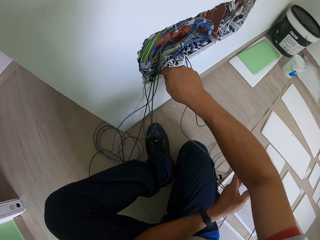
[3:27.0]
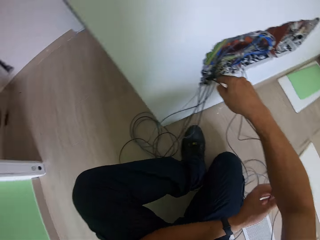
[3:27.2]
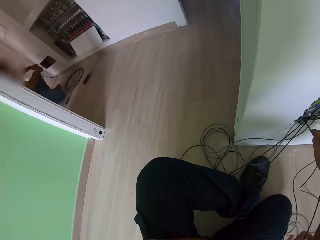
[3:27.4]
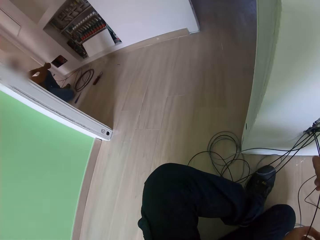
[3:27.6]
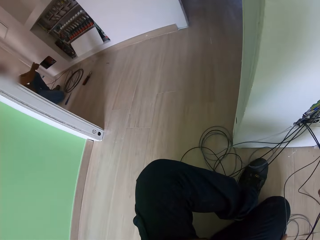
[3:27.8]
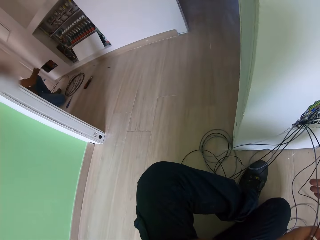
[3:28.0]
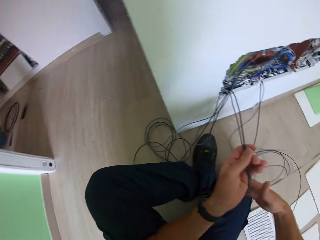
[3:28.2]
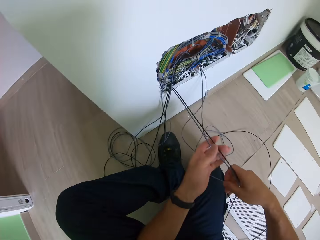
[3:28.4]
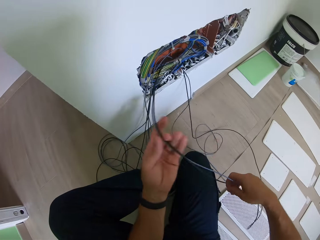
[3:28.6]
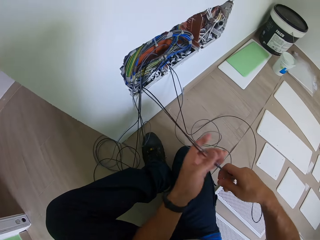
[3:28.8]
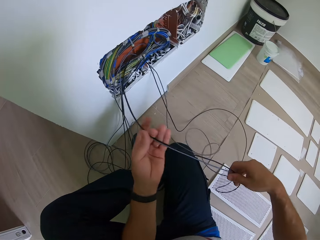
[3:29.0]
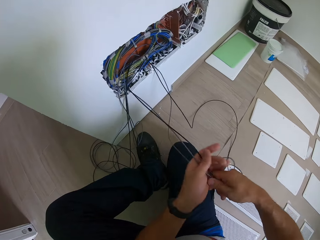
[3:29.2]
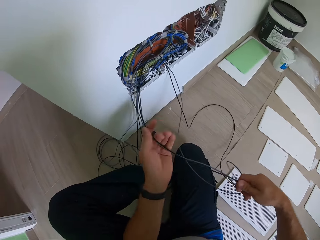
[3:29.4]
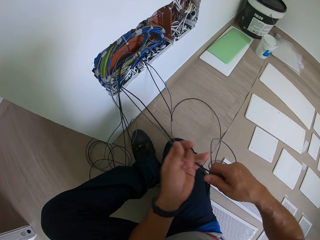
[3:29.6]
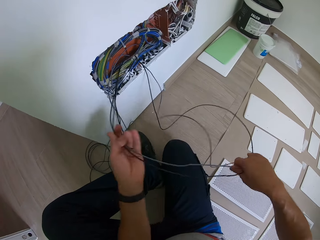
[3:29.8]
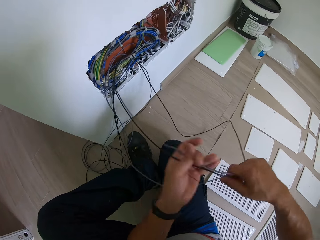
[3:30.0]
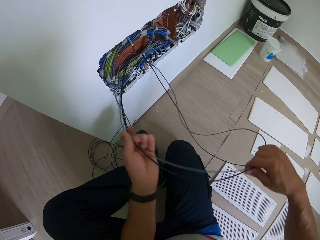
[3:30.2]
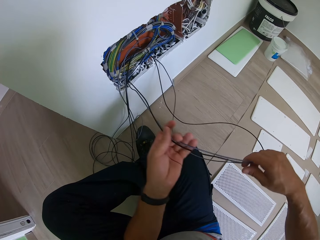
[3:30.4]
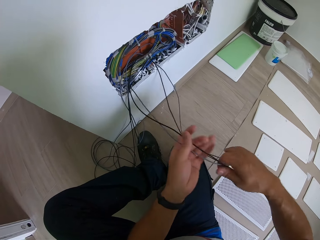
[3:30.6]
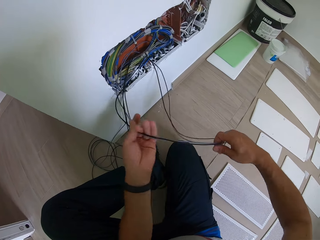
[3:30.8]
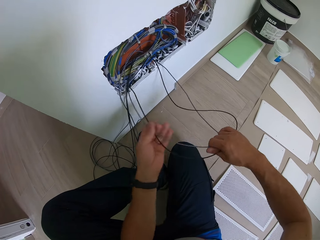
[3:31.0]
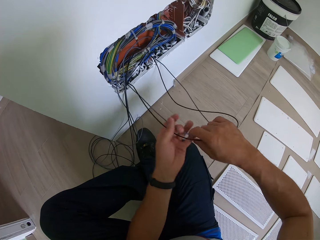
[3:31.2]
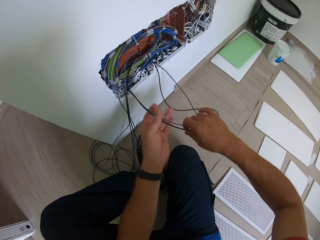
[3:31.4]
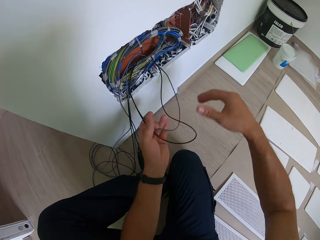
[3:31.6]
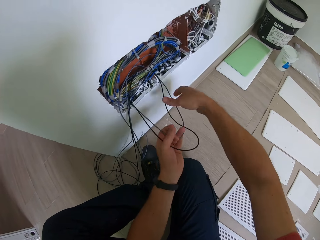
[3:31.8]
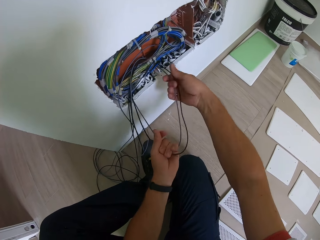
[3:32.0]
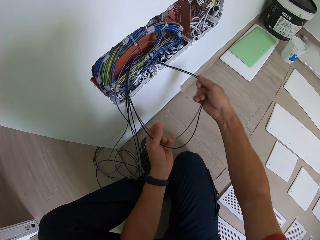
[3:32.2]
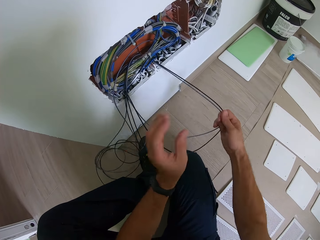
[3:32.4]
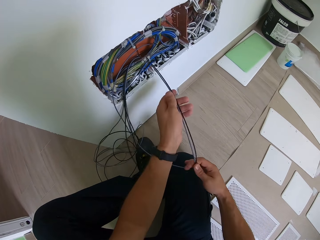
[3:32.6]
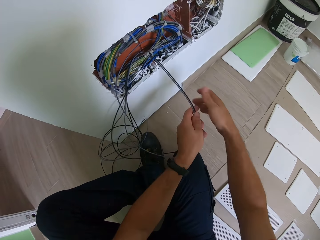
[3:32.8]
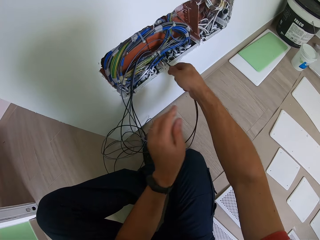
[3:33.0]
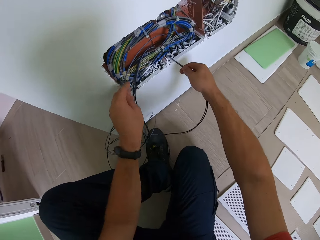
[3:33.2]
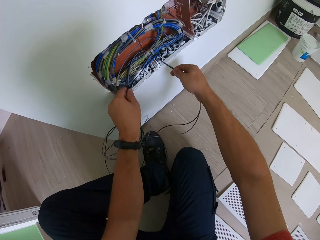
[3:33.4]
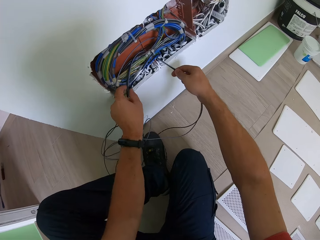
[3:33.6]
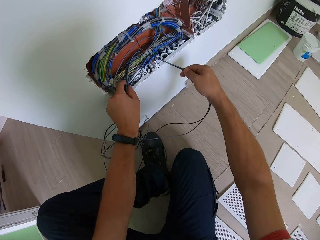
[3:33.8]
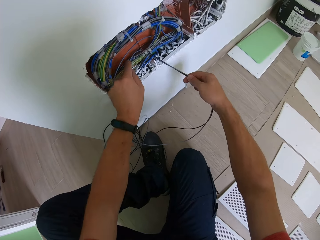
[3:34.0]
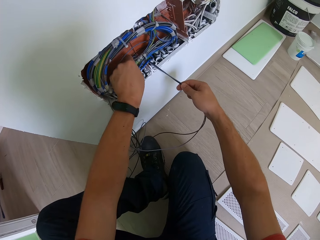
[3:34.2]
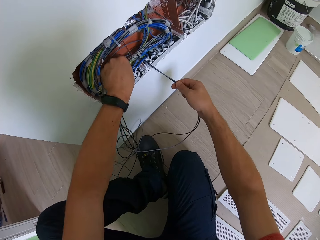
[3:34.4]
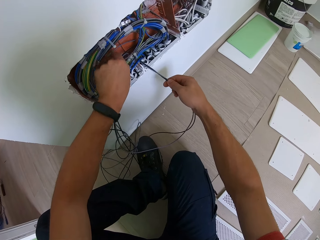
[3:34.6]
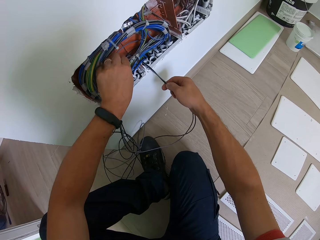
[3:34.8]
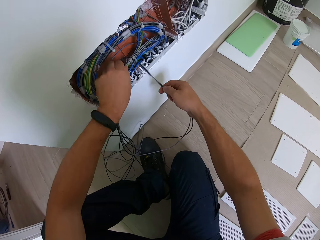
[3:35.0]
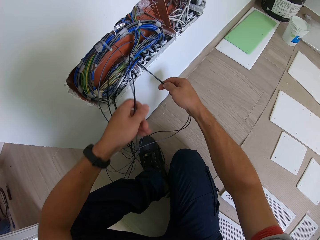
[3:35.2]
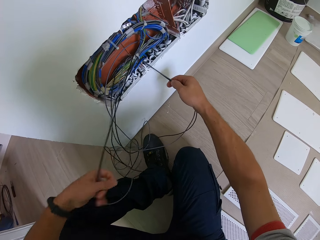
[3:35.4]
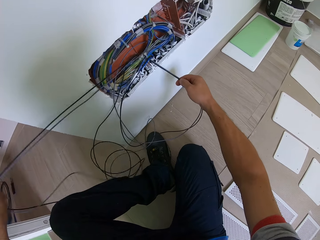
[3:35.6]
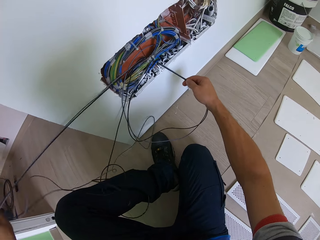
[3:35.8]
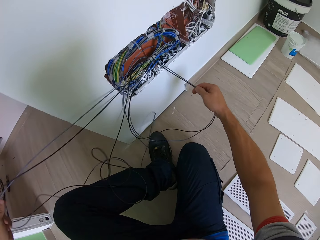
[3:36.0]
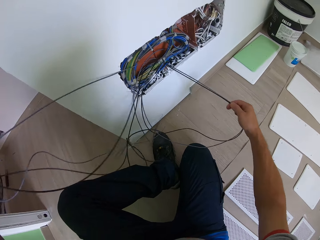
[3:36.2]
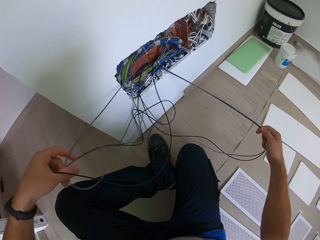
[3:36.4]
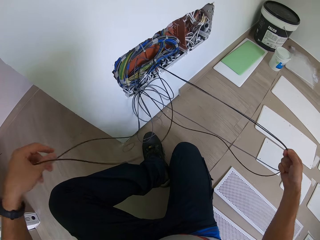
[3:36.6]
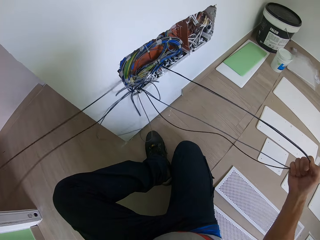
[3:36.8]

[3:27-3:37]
The camera wearer looks around a room. They pull out a wire from a wall. They adjust the wire on the wall.

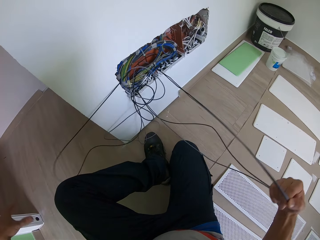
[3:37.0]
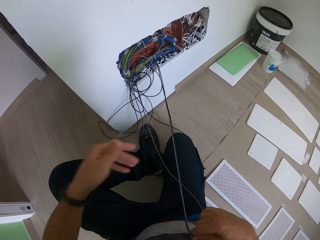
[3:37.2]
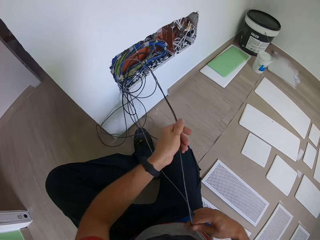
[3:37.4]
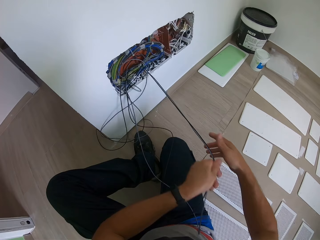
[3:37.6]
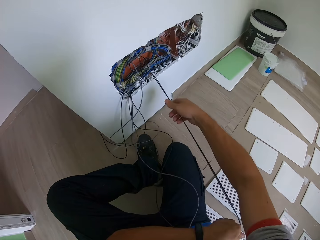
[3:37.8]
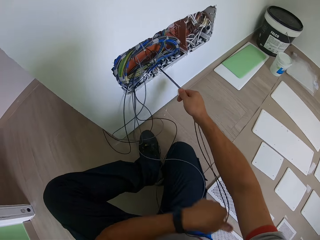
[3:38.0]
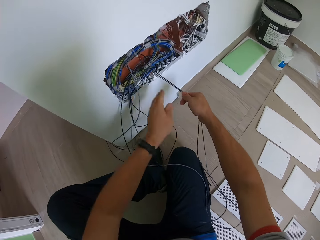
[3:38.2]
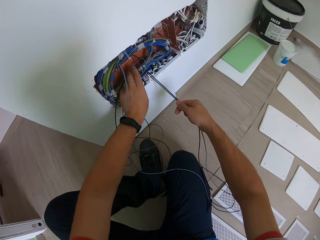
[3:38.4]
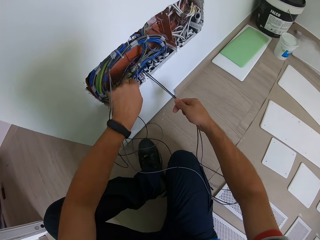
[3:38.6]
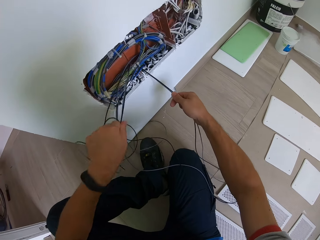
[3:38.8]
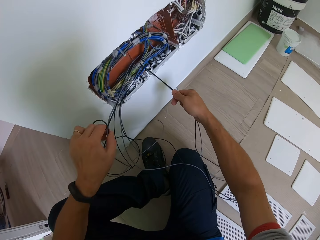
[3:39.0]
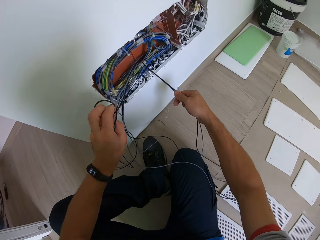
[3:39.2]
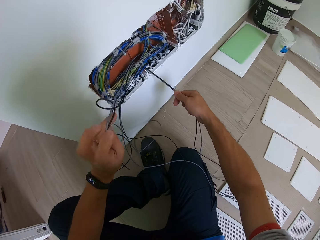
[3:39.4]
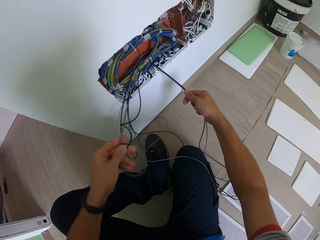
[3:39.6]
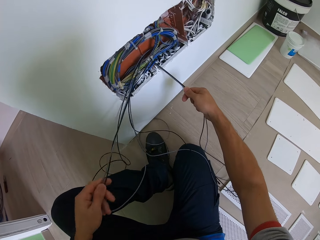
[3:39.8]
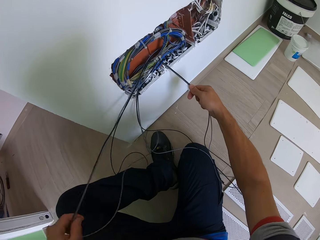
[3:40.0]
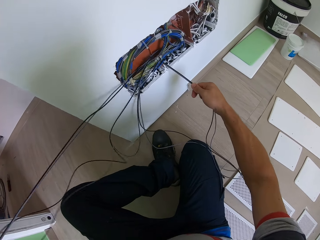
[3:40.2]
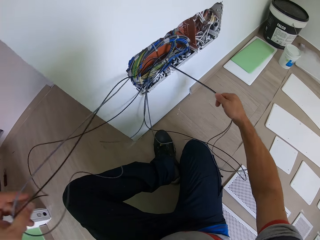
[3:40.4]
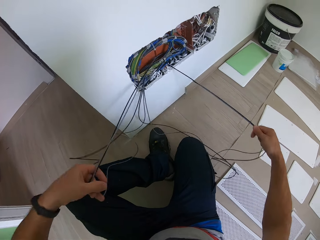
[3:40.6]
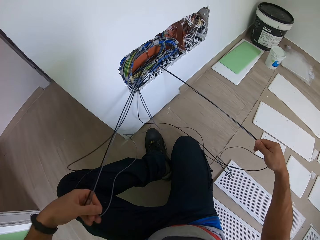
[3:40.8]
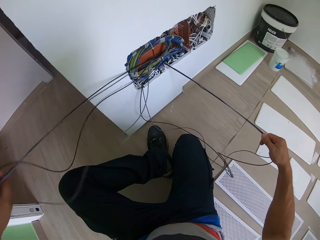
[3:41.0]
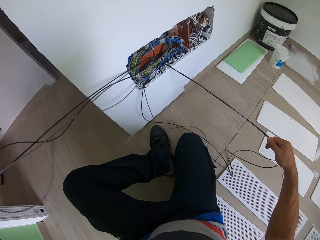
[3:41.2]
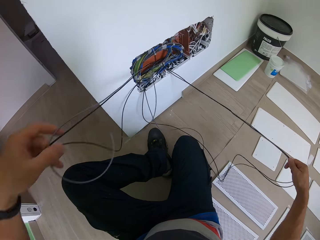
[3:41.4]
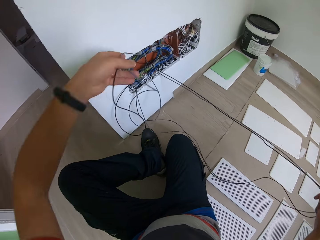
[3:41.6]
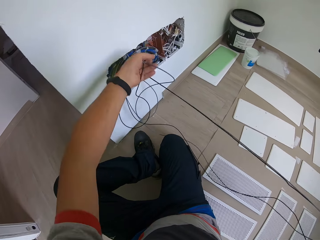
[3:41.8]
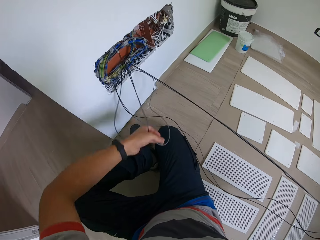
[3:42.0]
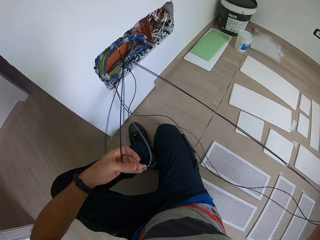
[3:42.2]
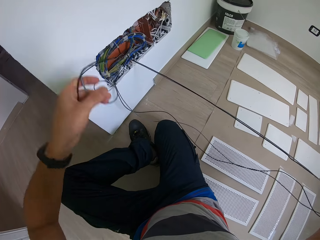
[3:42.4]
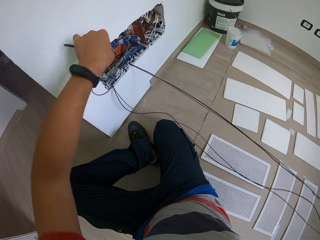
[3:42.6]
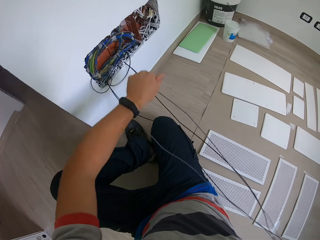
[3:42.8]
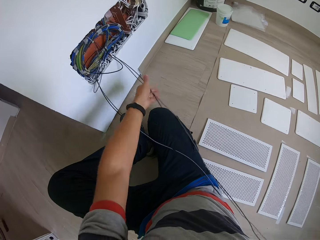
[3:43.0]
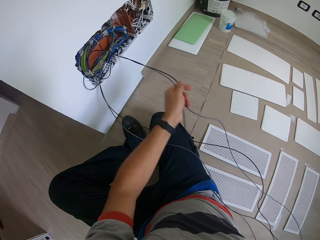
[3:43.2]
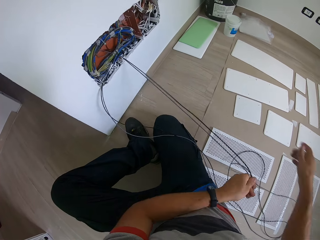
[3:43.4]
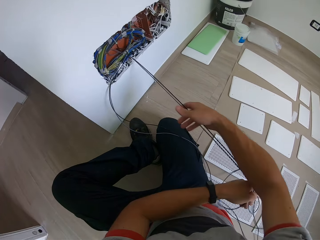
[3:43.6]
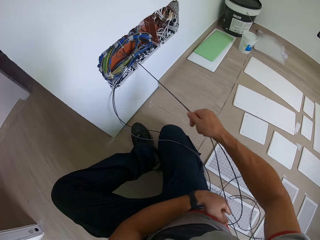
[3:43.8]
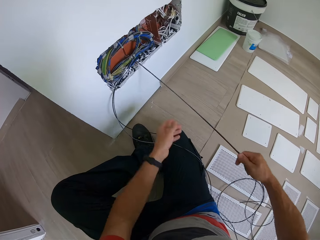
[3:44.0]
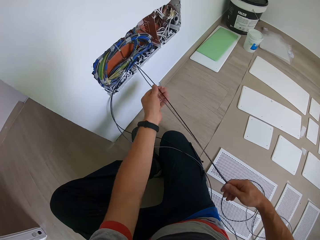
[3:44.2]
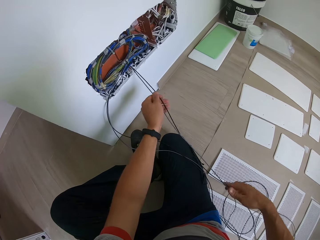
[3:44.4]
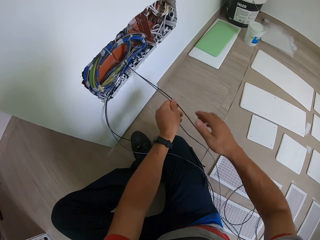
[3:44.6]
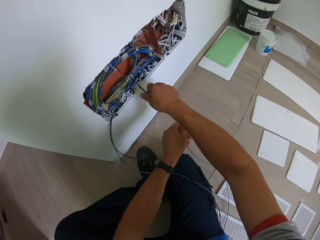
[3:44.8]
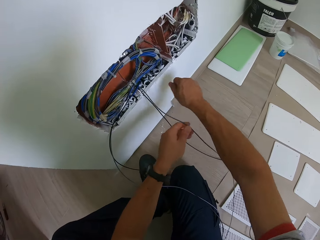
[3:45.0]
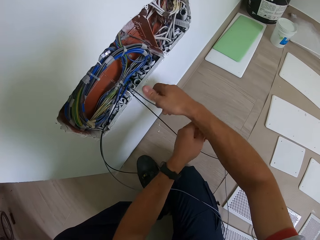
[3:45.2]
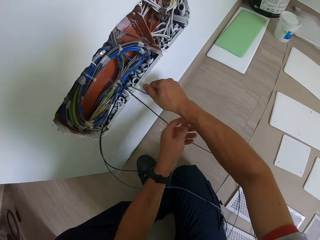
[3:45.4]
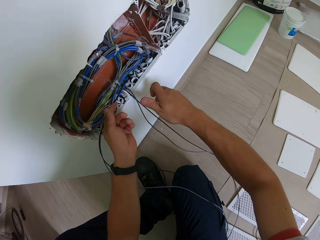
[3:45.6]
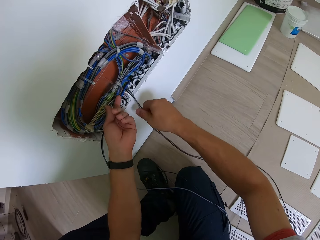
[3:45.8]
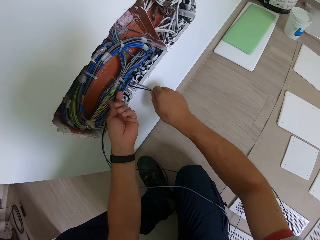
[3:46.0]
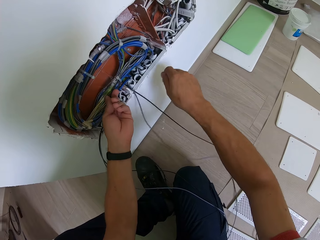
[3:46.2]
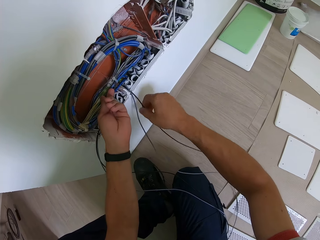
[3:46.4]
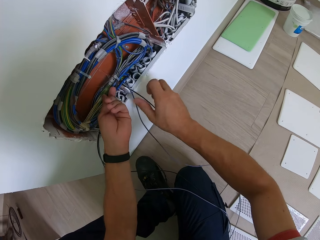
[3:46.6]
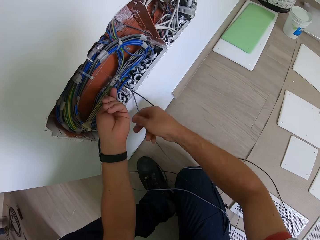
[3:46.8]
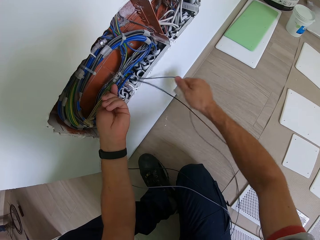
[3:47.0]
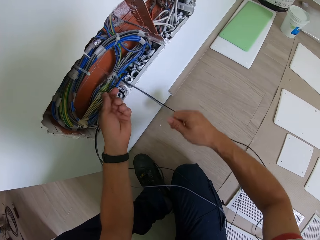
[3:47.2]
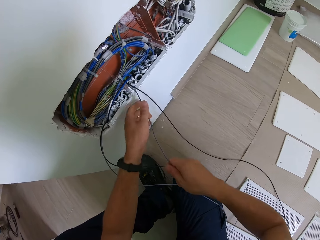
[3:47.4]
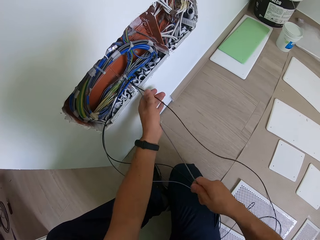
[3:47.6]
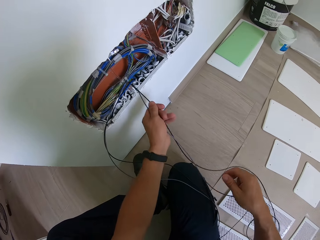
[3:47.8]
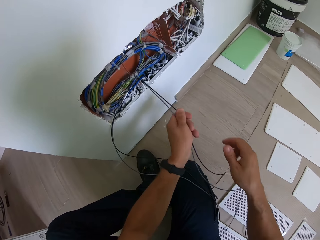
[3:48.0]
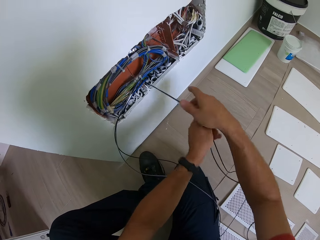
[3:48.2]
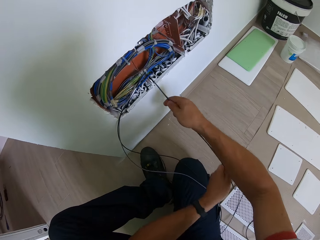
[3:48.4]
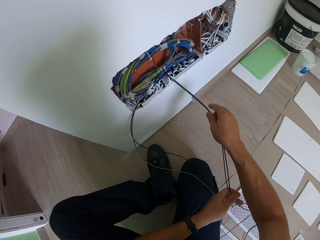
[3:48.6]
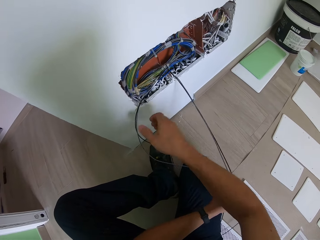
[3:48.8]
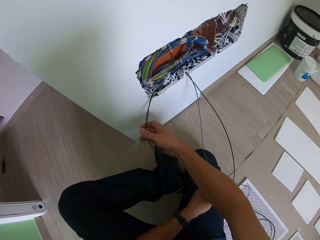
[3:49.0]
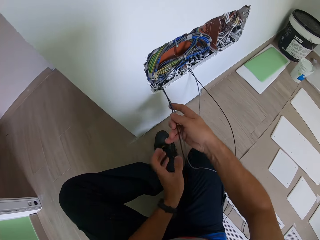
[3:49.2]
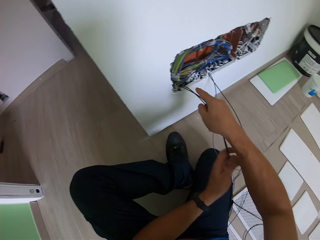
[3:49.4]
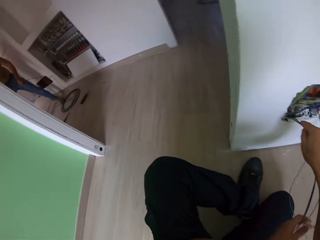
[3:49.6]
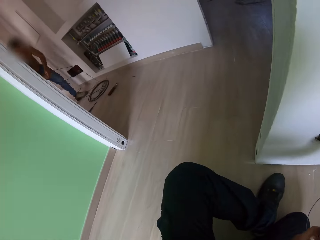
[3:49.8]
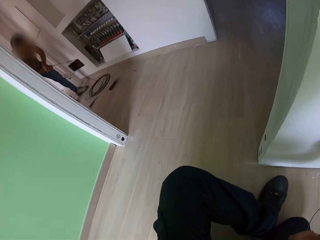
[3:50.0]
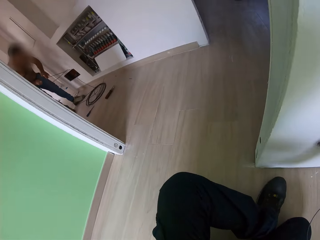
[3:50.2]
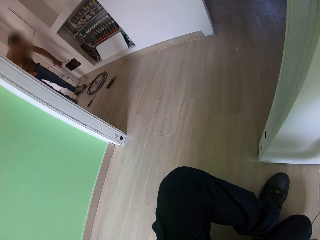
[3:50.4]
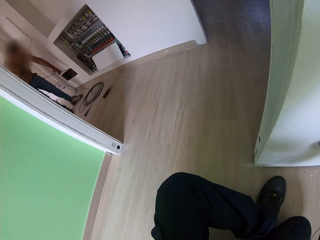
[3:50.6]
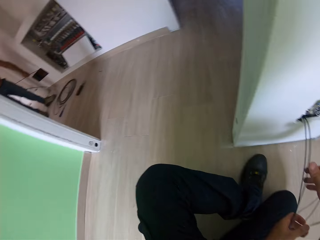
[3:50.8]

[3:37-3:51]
The camera wearer pulls out a wire from a wall. They adjust the wire on the wall. They look around a room. A person touches the wire.
